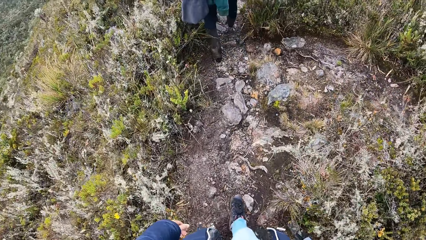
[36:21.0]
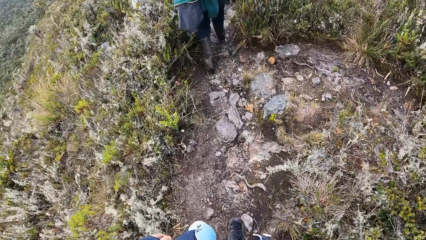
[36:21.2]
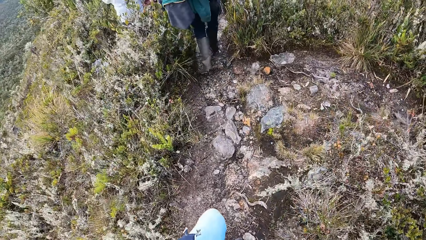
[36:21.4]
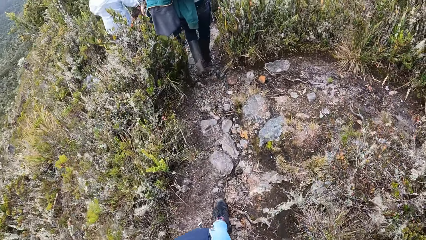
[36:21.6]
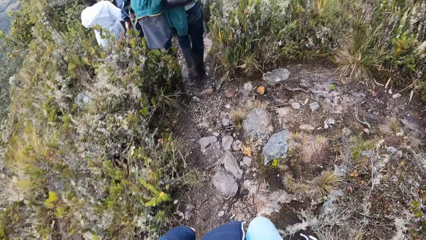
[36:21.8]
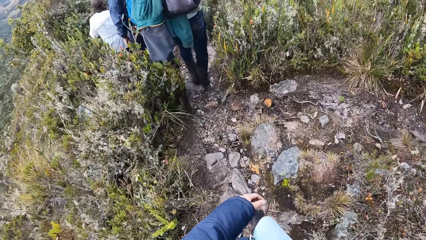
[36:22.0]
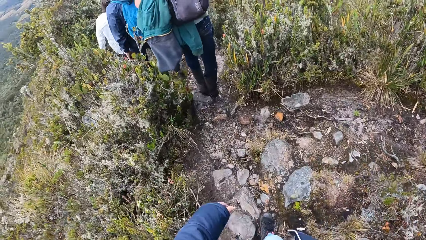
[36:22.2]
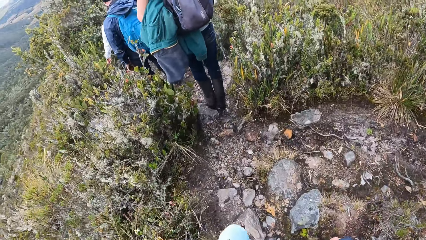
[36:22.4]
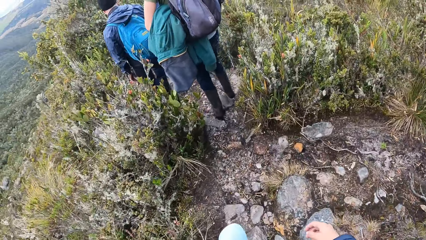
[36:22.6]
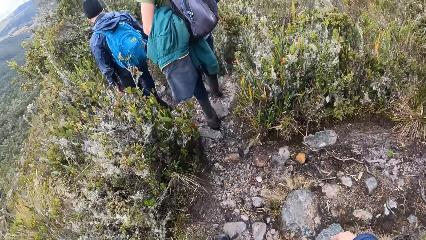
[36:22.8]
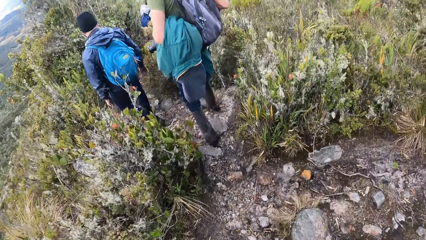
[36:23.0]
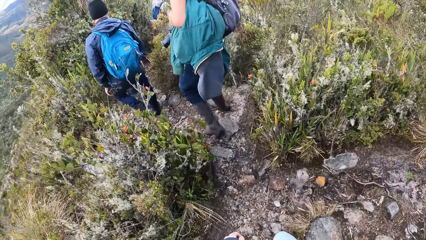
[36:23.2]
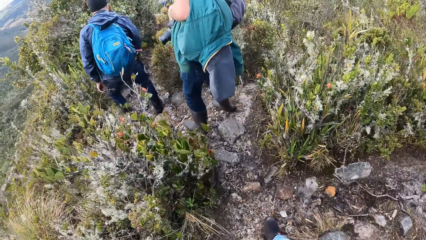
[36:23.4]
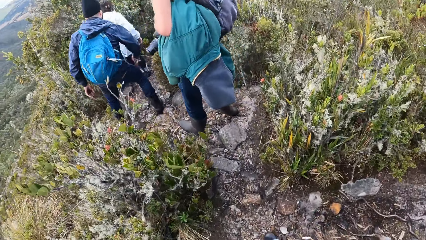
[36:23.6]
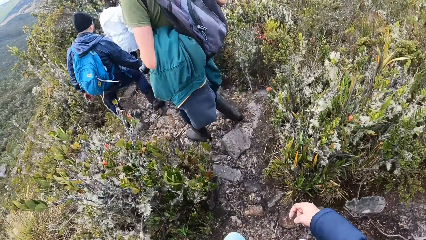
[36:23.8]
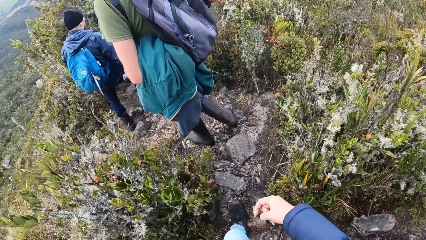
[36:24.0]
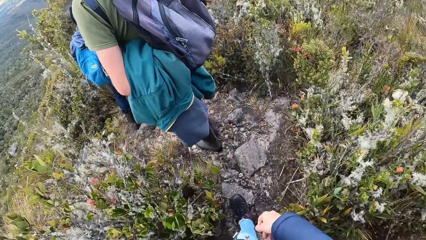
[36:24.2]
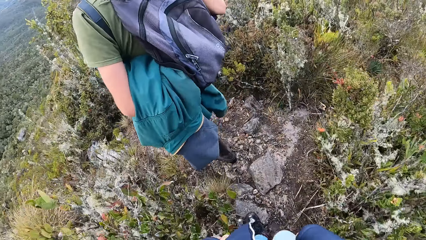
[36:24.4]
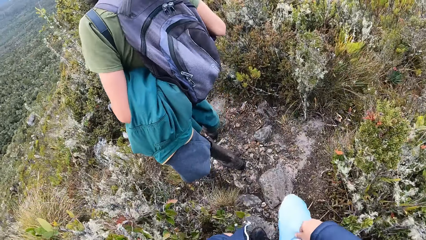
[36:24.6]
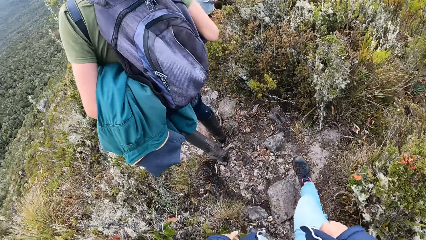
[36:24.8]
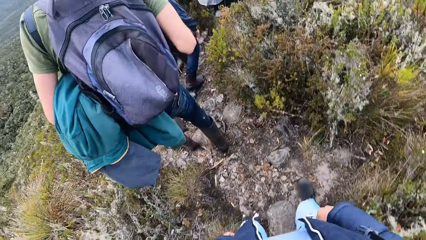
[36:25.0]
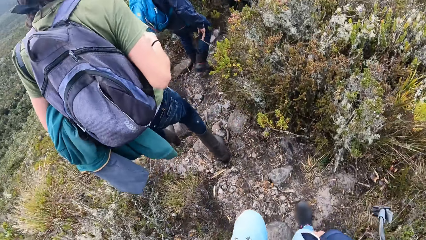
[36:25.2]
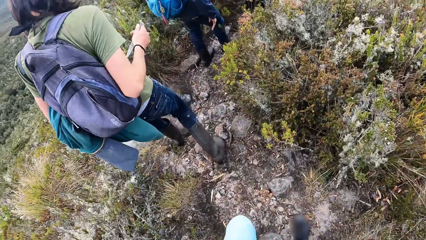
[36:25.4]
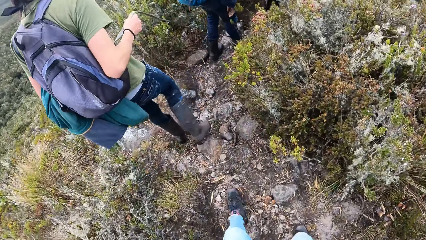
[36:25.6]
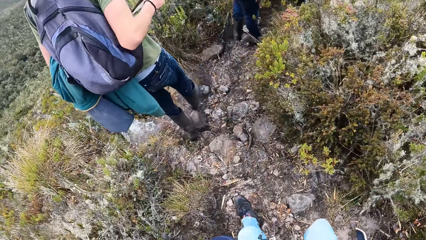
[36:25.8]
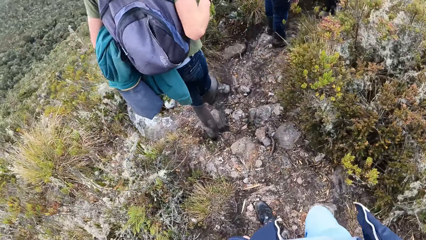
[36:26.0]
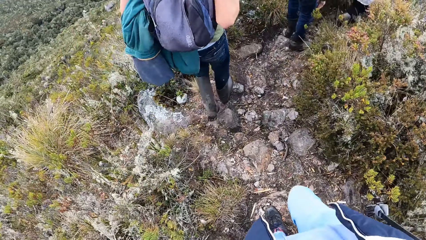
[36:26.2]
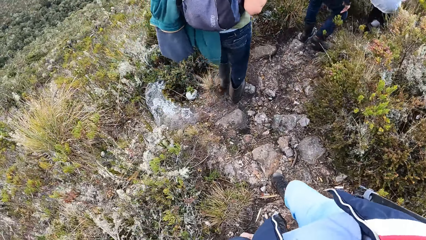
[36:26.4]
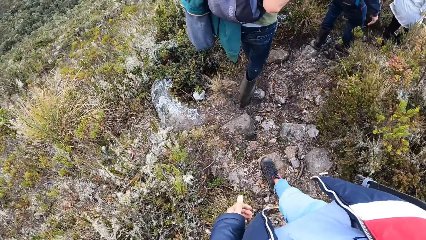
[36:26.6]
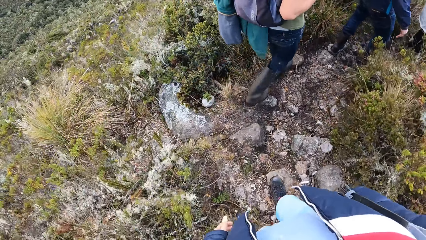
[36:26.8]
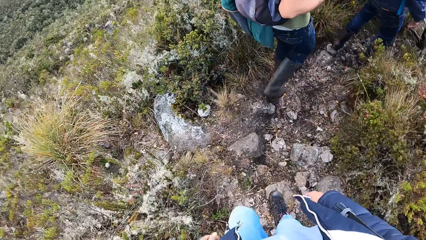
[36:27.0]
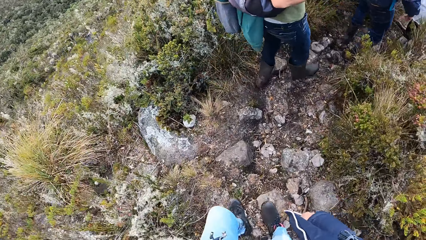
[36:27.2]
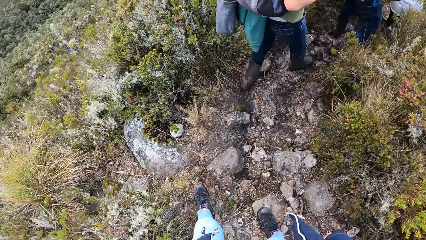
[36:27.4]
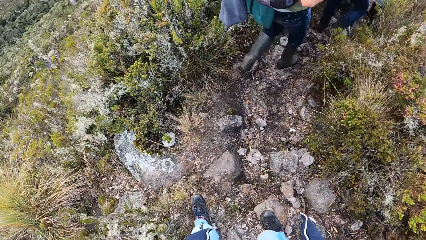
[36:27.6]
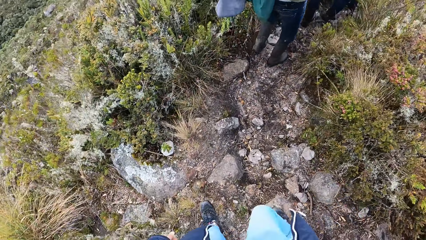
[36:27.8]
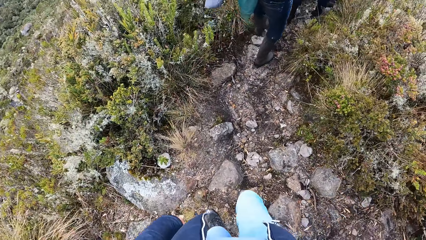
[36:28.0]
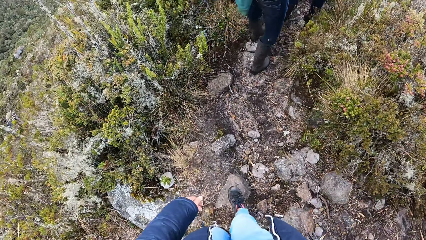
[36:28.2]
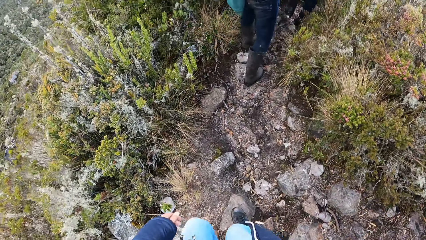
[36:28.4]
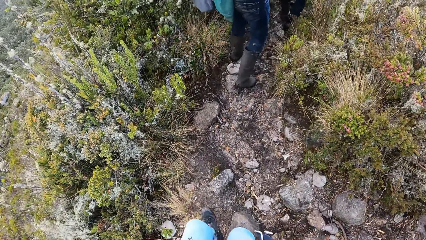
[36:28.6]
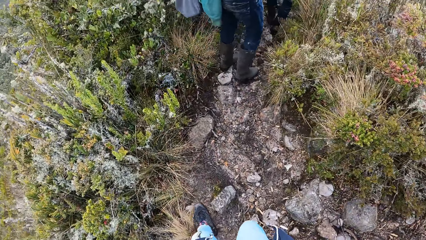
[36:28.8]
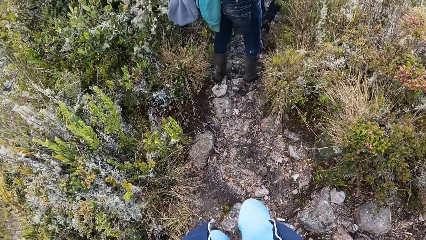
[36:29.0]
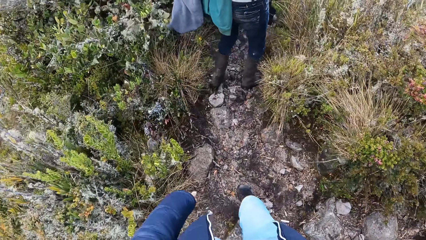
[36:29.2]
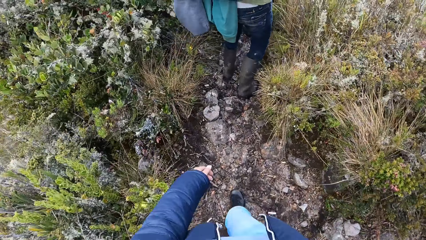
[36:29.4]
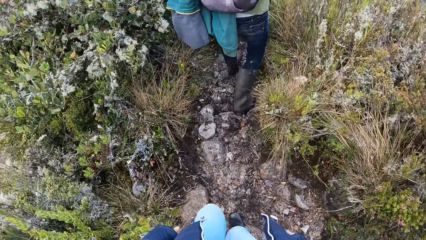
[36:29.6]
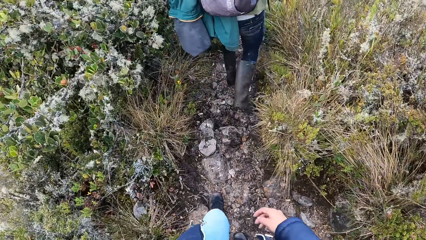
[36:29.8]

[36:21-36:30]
A person climbs down the hill. Another person climbs down the hill.

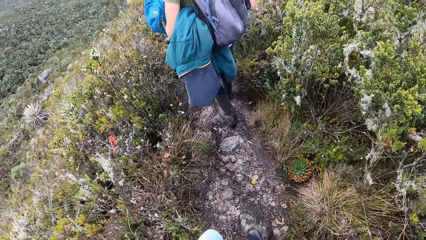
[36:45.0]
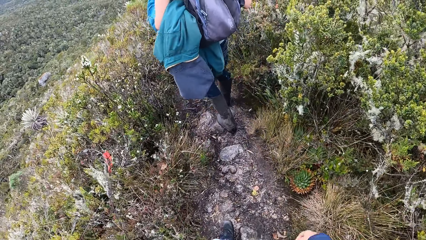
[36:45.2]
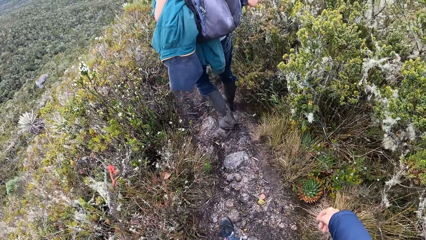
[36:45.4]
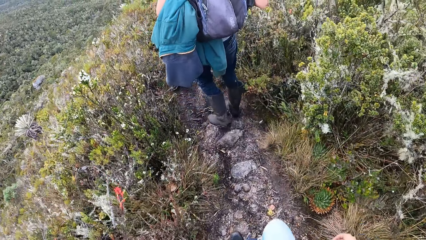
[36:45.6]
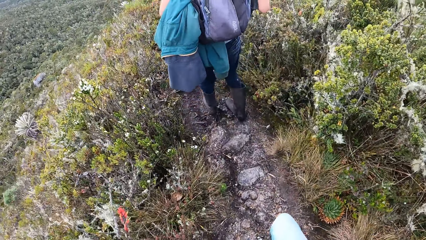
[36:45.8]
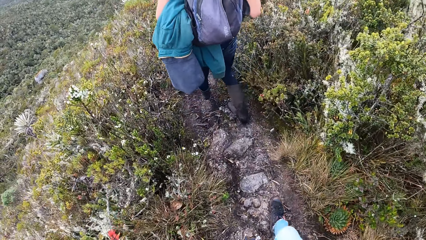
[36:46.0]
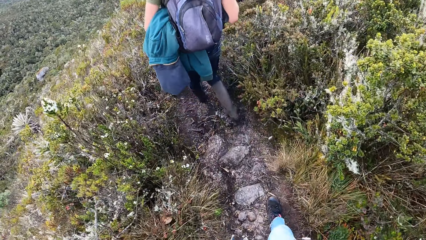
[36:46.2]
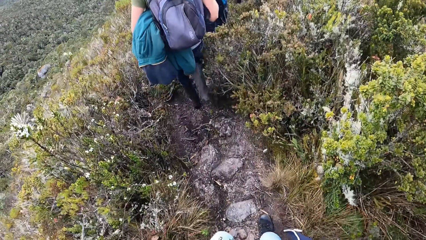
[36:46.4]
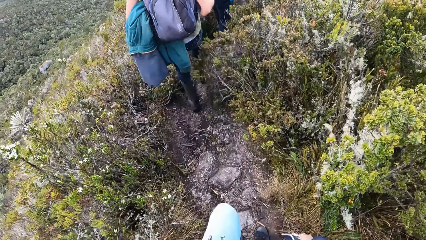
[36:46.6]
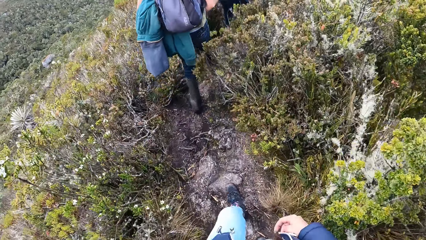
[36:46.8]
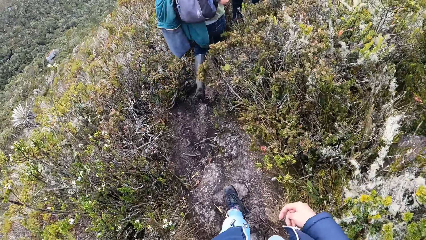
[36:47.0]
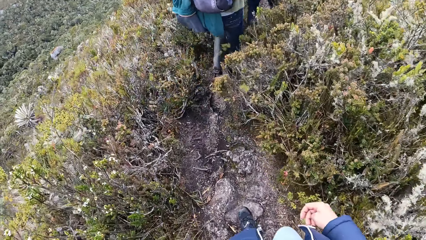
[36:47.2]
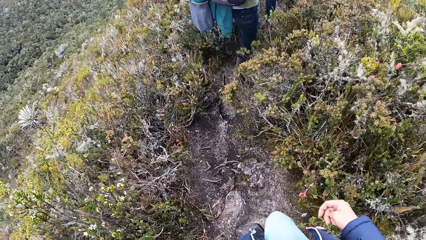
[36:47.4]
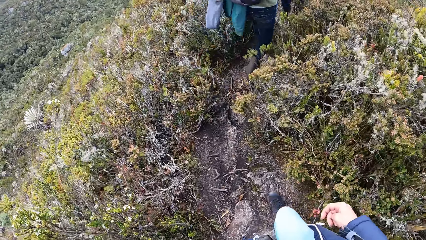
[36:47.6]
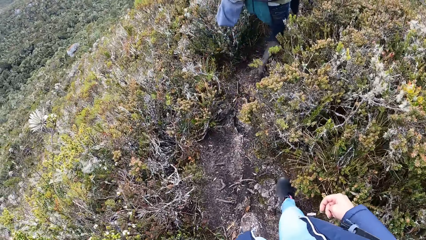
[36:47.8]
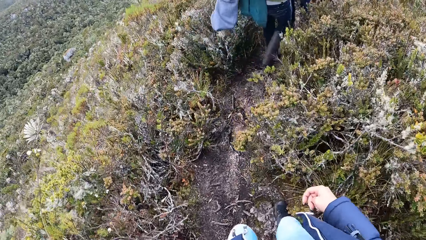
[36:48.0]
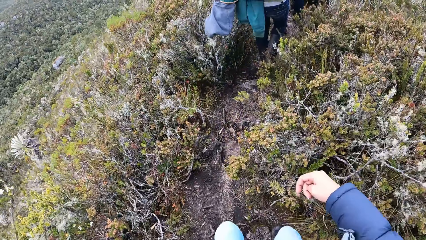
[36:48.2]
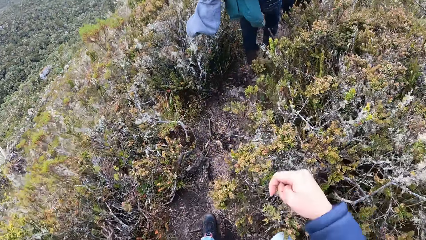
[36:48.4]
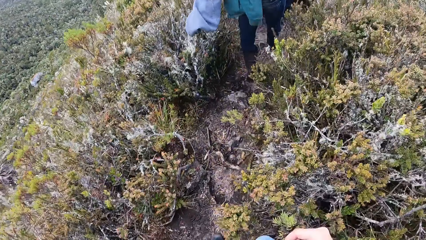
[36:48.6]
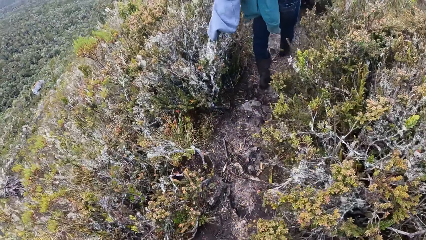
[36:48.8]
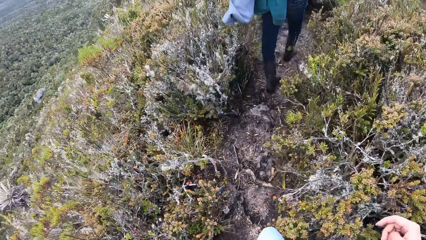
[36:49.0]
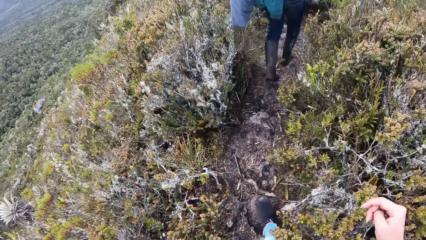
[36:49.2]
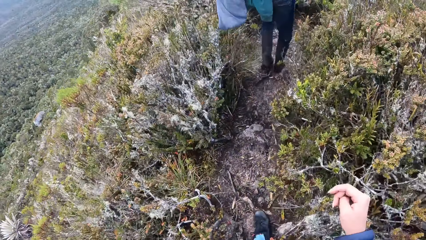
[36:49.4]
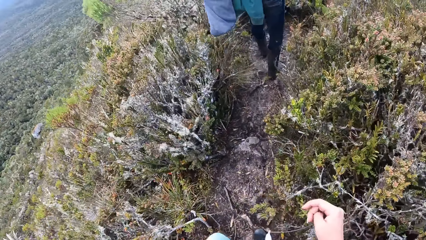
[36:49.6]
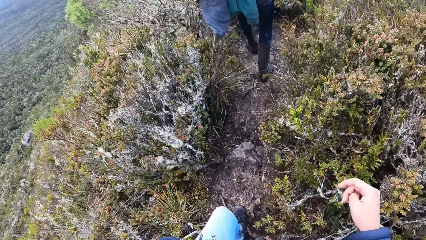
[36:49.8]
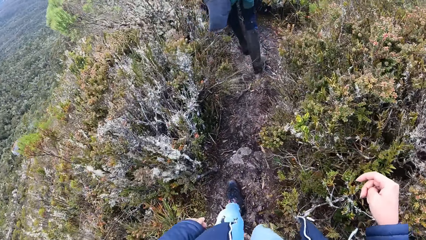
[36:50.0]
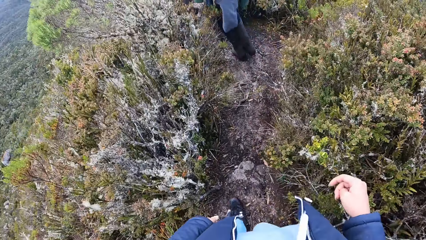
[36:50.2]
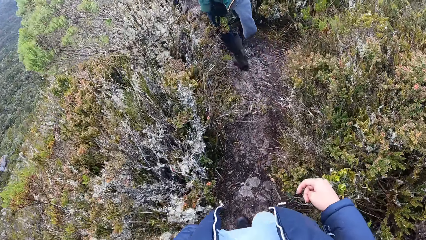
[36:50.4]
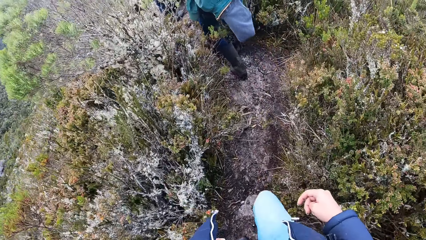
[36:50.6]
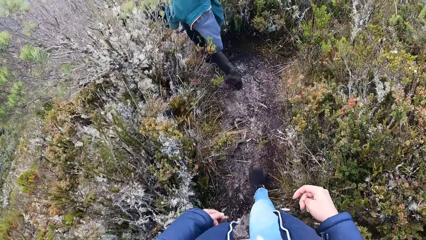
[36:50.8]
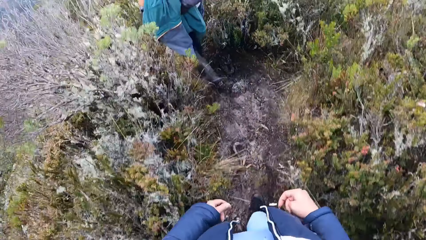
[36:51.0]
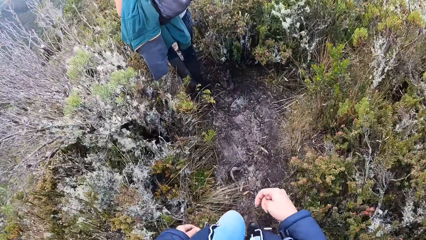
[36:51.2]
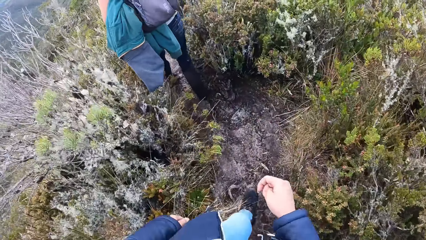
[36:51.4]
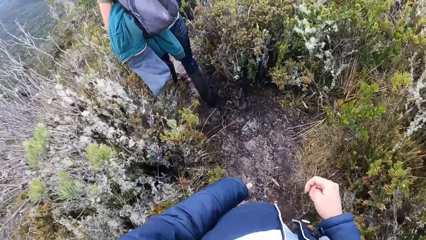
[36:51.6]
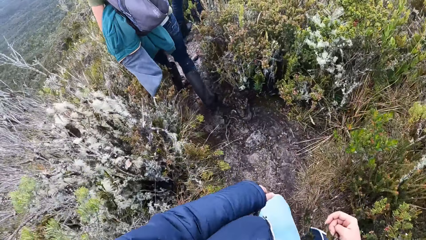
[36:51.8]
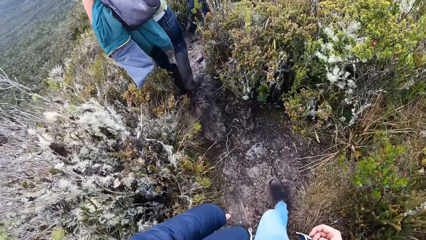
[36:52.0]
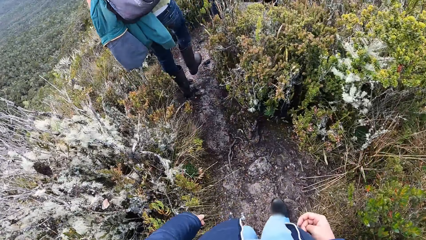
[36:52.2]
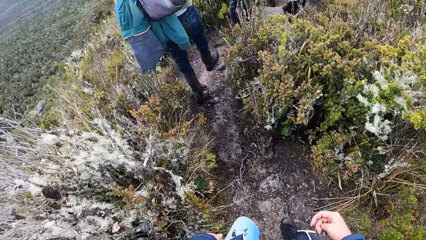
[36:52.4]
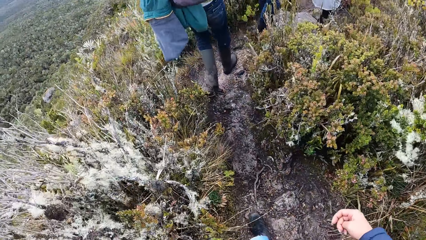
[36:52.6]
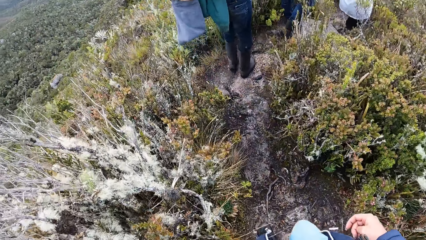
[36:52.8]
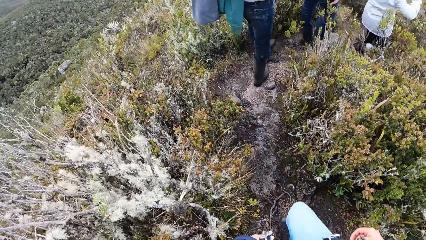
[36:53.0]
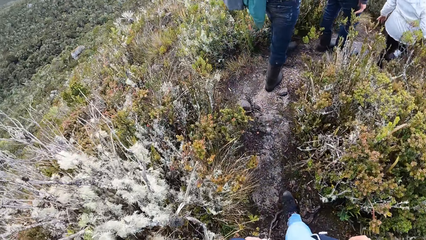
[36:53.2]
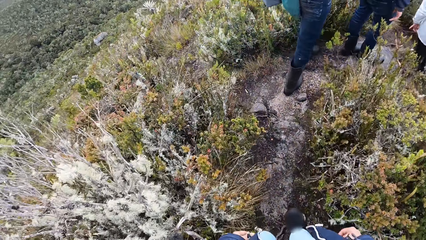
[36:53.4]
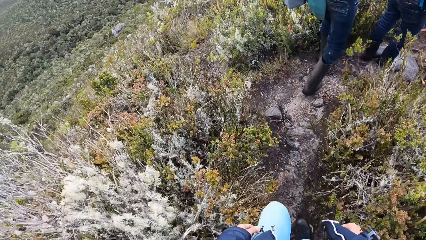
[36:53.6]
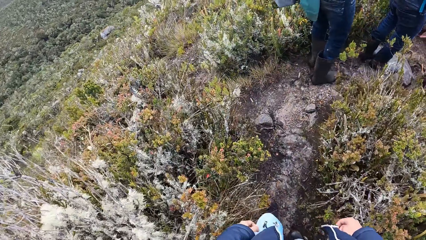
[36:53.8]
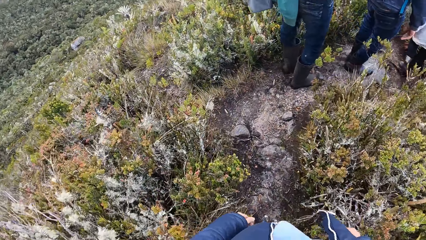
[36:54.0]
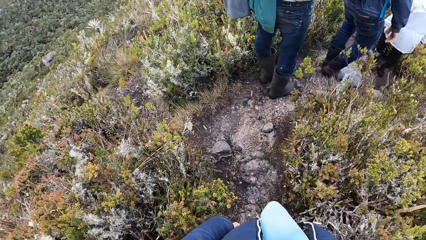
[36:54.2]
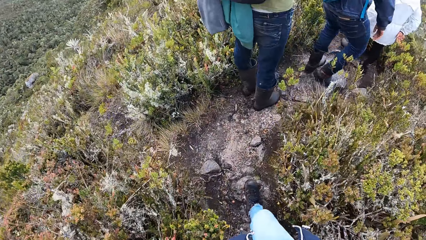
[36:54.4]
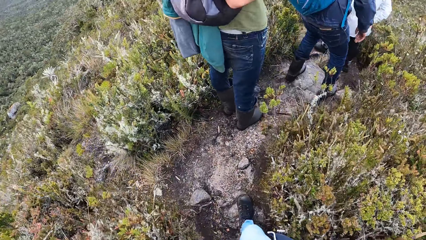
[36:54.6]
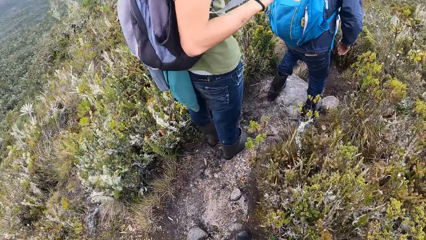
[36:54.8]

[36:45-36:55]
A person climbs down the hill. Another person climbs down the hill. The camera wearer climbs down the hill.
